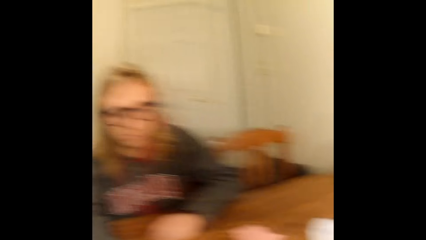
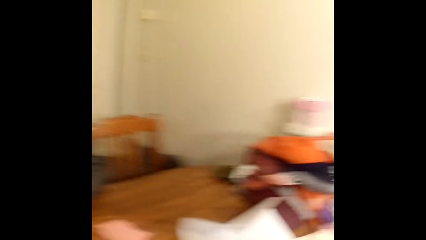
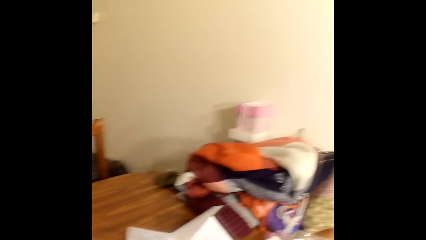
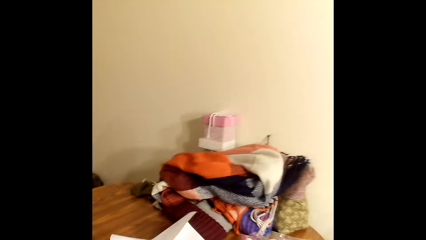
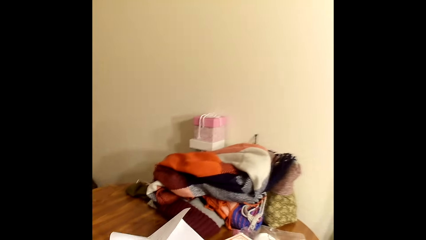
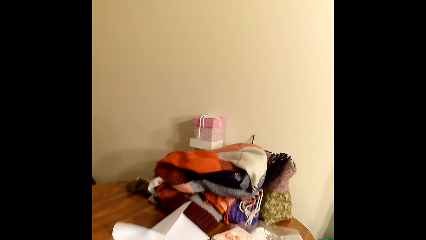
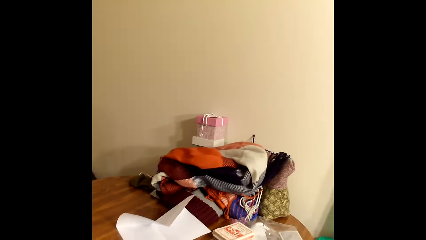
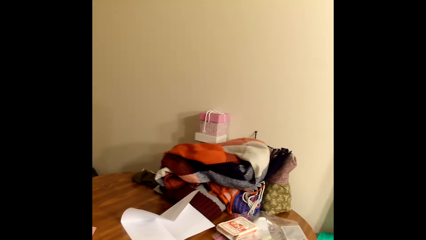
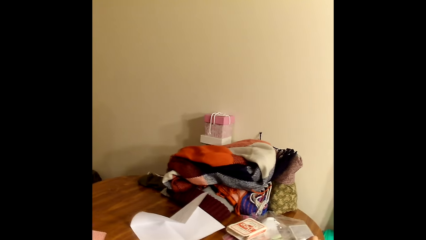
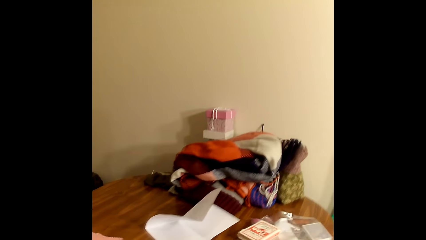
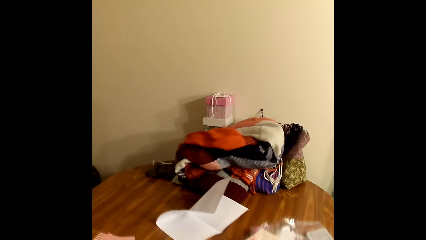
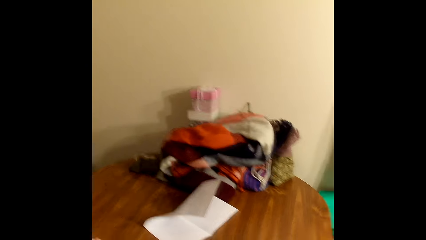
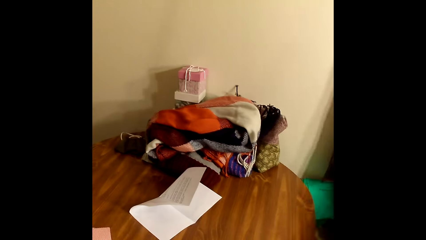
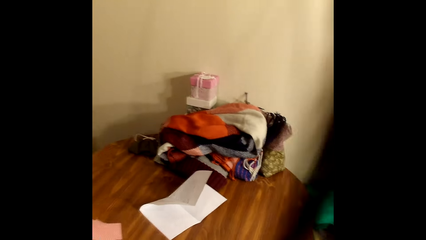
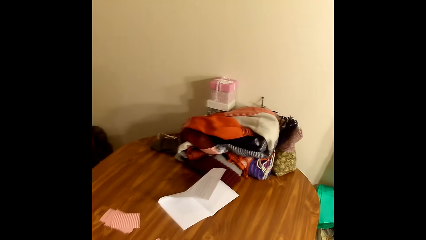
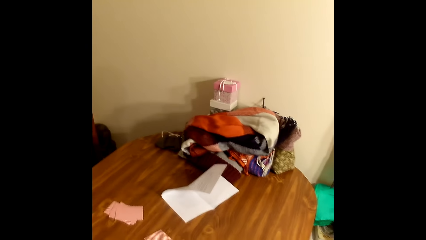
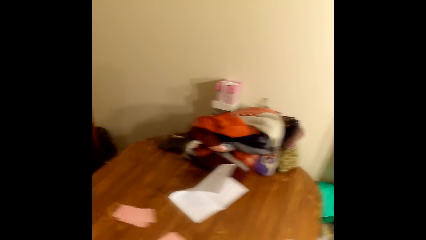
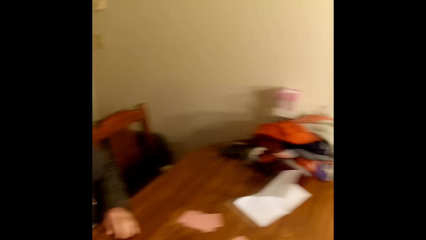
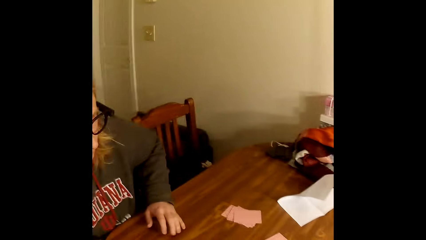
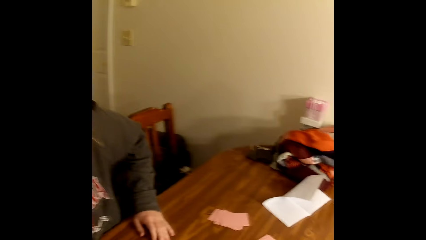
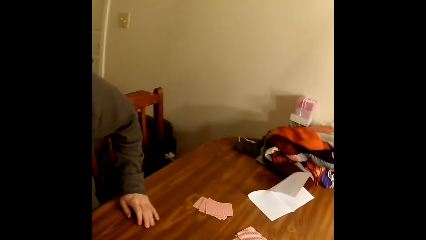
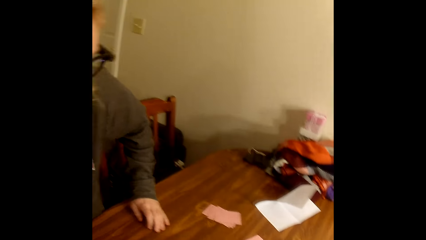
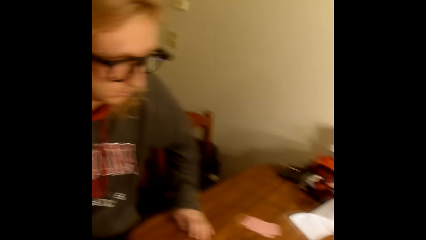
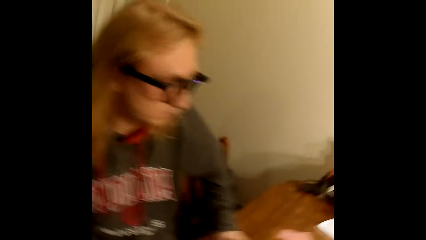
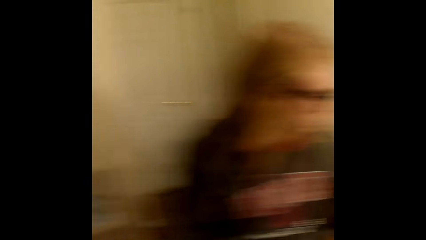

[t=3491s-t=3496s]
The camera wearer does something. She shifts a transparent bag on the table with her right hand. The man stands up from the table.
